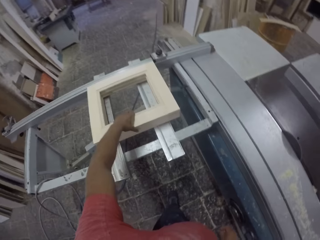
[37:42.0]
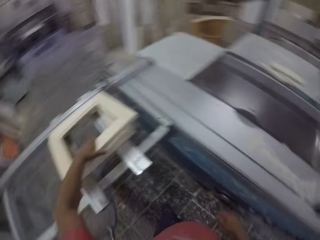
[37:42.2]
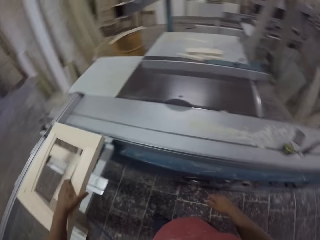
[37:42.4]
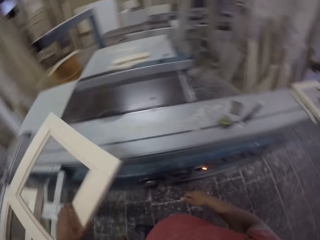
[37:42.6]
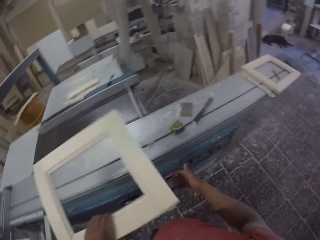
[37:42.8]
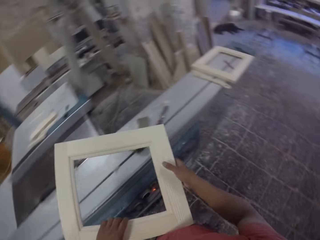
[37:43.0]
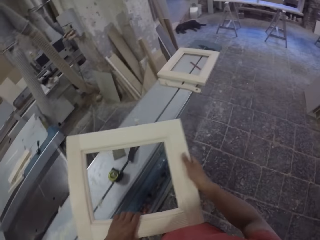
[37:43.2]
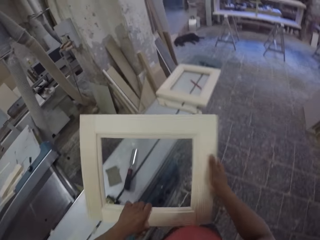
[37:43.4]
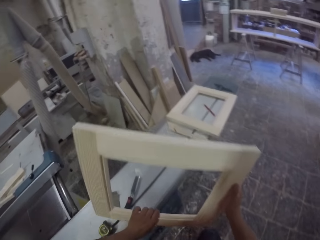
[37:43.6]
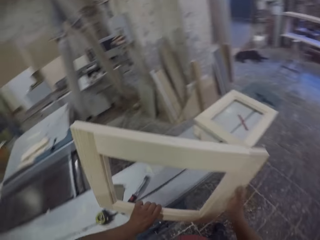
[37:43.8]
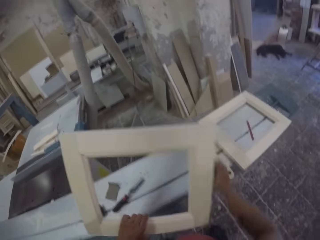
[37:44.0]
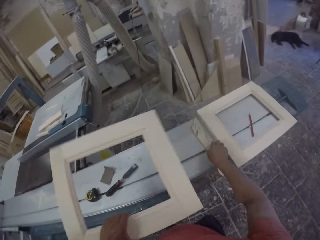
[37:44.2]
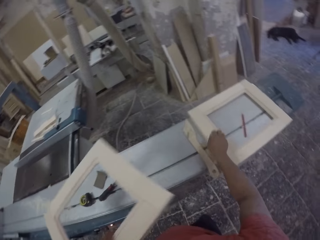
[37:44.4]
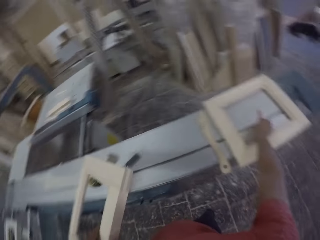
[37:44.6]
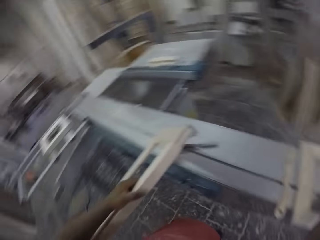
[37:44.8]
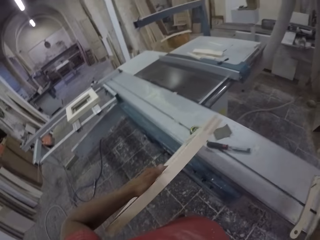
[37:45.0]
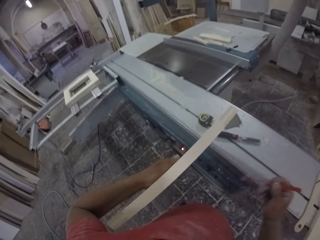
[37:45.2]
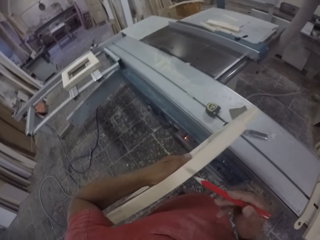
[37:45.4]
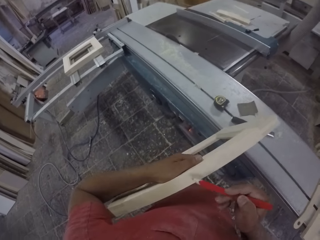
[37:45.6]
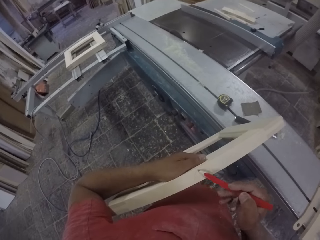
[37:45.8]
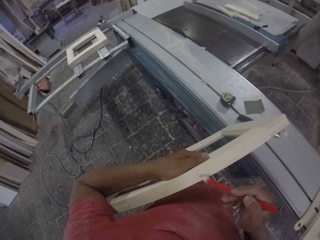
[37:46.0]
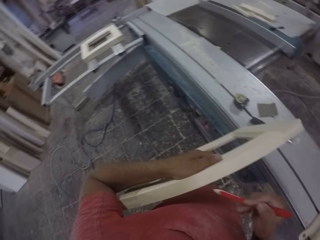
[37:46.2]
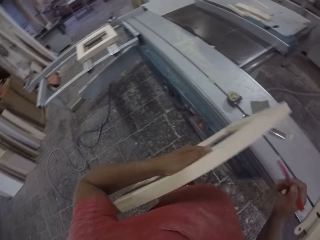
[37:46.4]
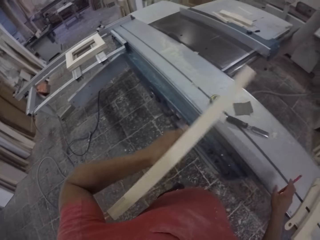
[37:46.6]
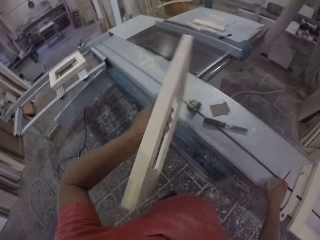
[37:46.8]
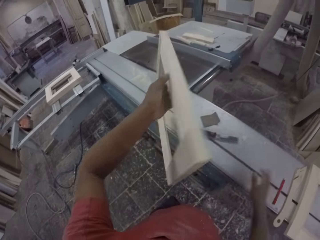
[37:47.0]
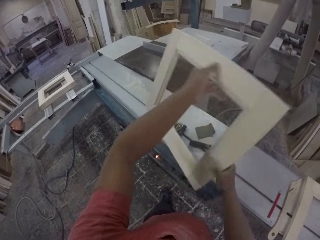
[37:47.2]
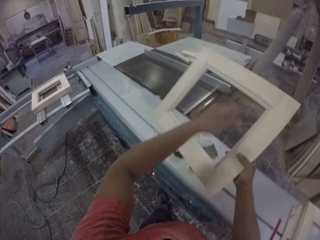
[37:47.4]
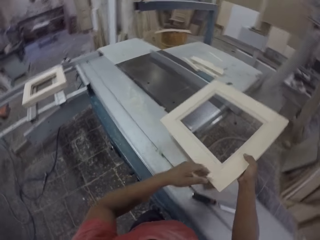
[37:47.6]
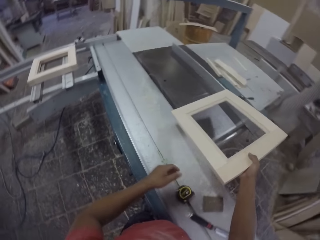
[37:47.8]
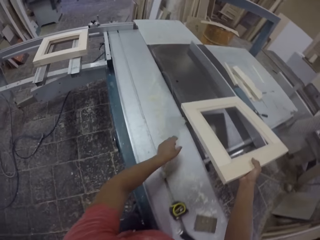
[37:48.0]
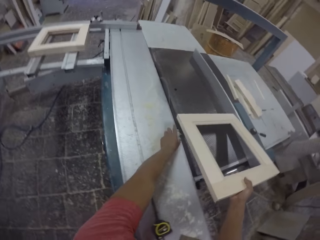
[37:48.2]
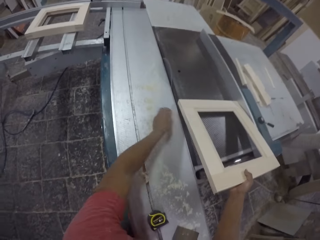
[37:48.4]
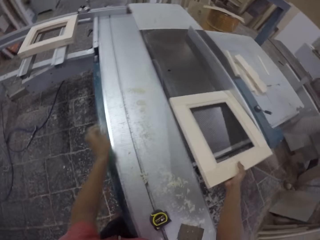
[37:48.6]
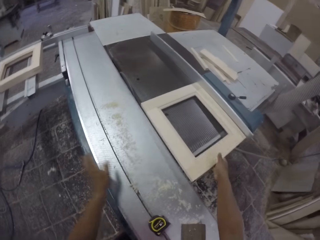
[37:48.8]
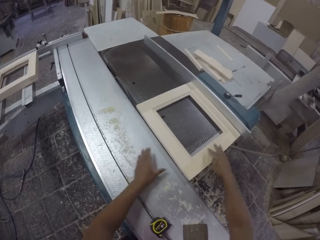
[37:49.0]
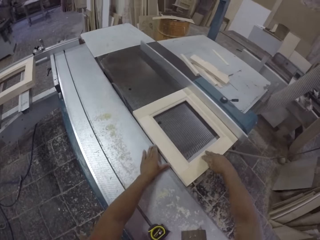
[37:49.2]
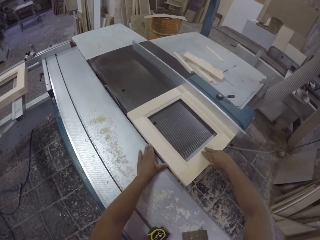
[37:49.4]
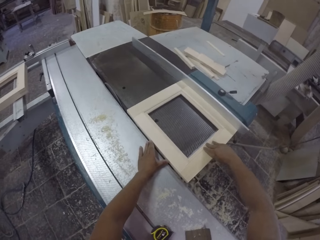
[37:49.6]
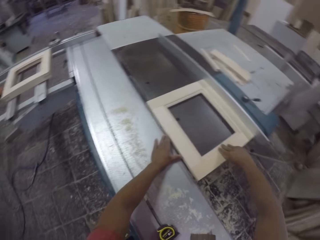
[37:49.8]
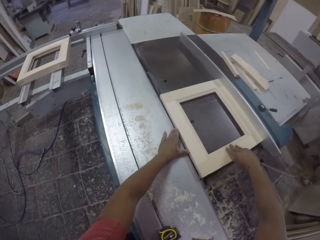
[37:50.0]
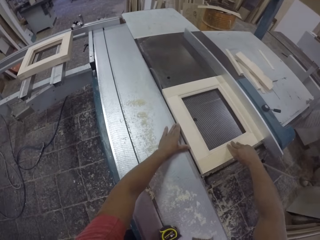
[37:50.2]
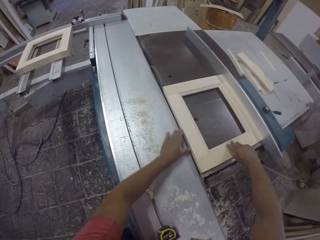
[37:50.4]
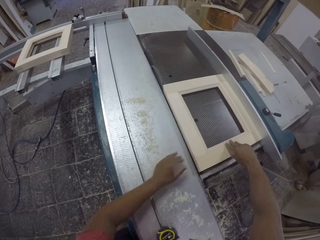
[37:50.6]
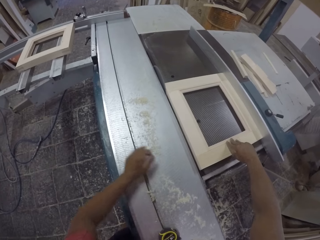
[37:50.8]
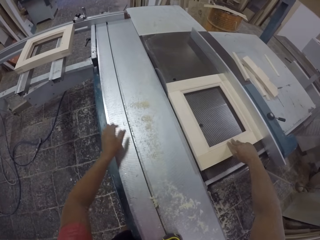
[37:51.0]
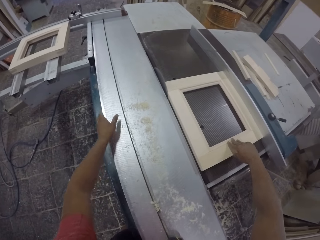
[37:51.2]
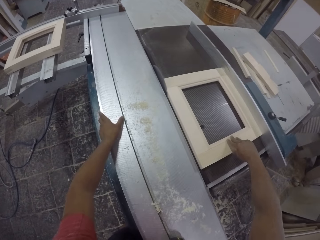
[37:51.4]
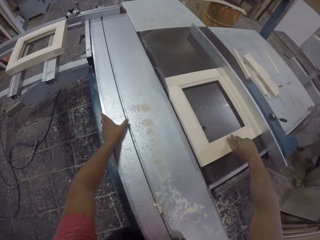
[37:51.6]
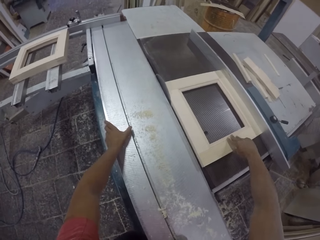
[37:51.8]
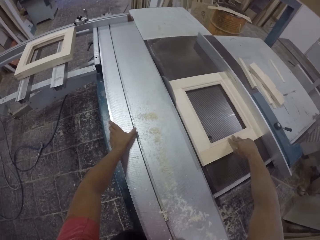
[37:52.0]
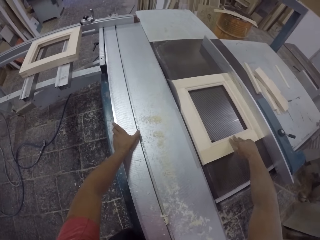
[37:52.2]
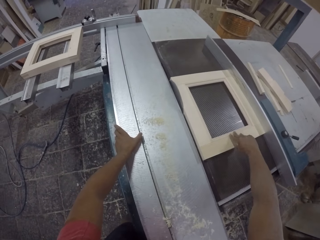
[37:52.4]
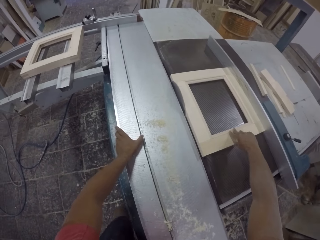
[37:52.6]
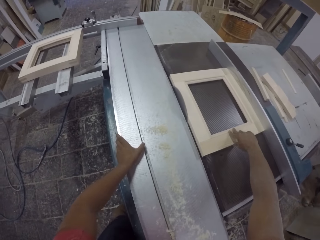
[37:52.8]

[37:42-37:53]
The camera wearer grabs a piece of wood. They carry the piece of wood. They grab a pencil. They hold the piece of wood. They mark the piece of wood with the pencil. They put the pencil down. They hold the piece of wood. They run the piece of wood on a cutting machine.

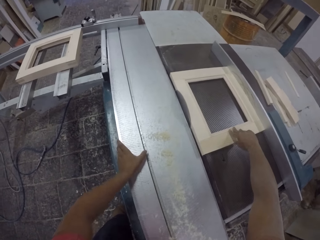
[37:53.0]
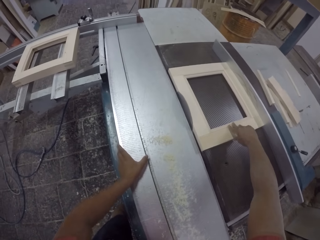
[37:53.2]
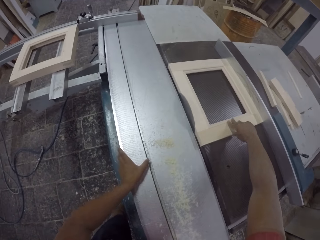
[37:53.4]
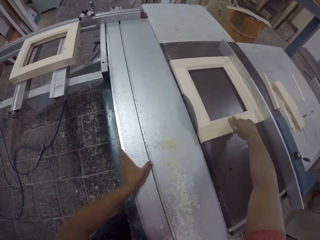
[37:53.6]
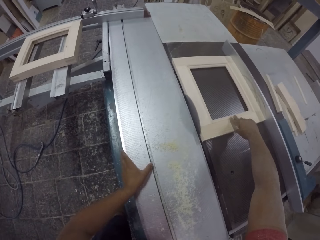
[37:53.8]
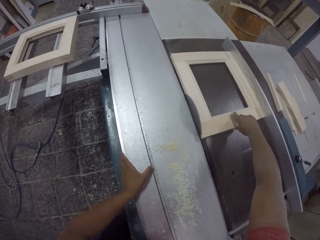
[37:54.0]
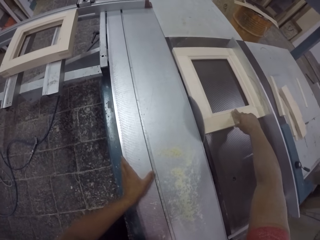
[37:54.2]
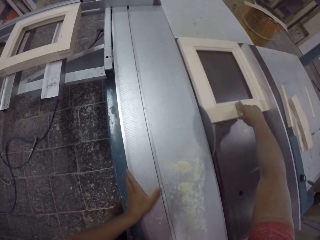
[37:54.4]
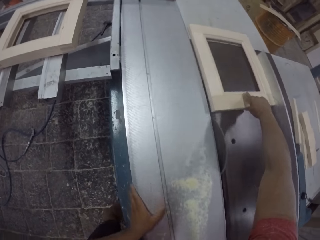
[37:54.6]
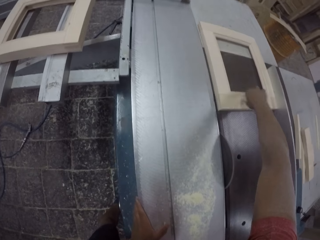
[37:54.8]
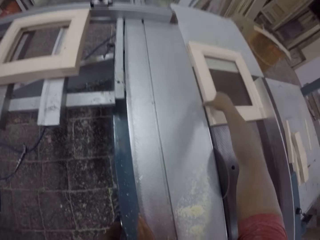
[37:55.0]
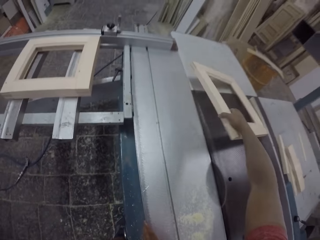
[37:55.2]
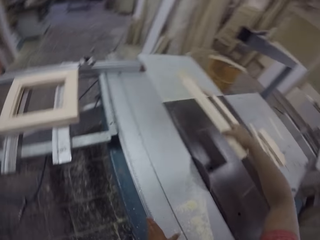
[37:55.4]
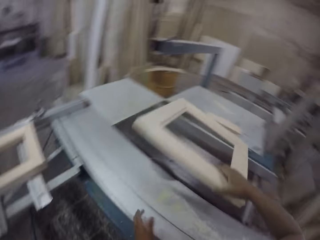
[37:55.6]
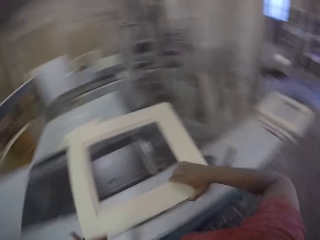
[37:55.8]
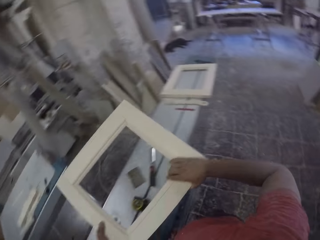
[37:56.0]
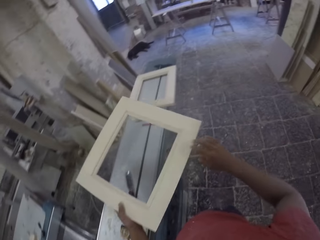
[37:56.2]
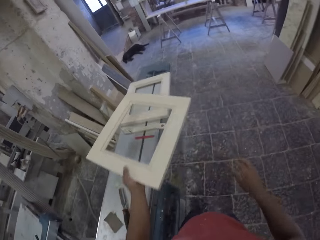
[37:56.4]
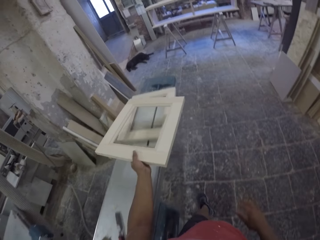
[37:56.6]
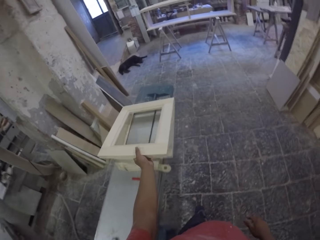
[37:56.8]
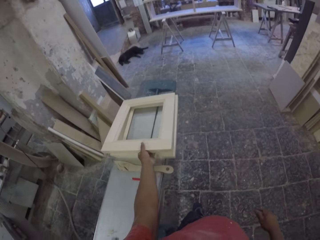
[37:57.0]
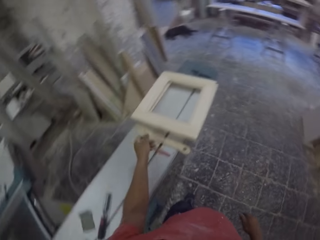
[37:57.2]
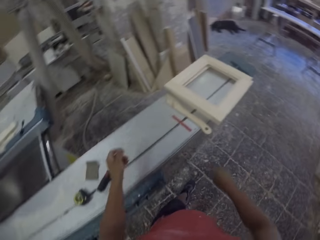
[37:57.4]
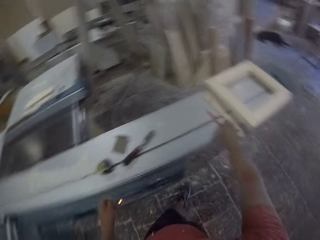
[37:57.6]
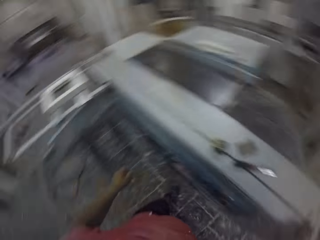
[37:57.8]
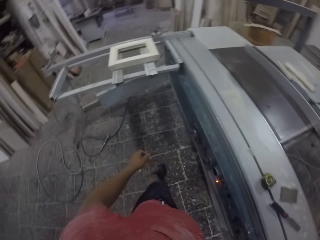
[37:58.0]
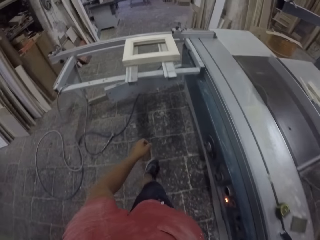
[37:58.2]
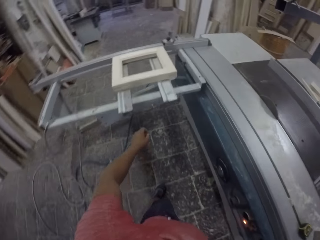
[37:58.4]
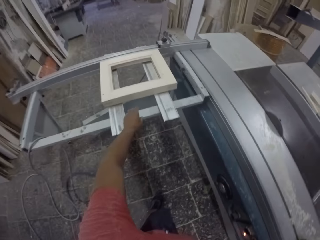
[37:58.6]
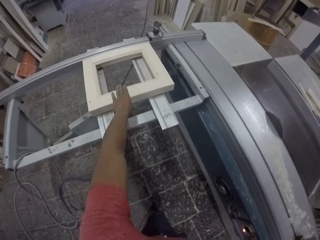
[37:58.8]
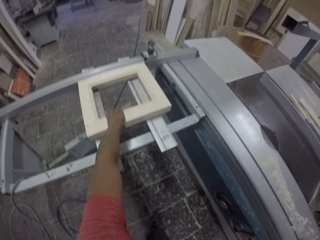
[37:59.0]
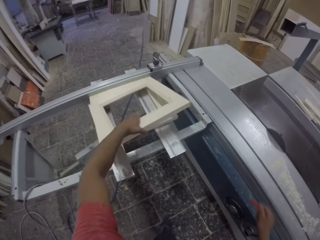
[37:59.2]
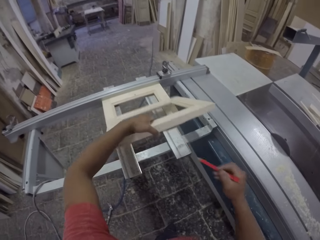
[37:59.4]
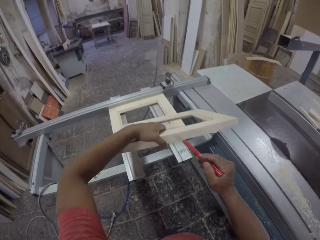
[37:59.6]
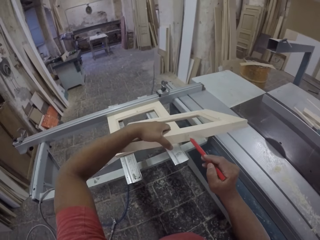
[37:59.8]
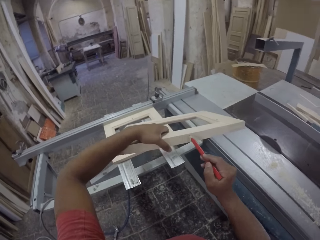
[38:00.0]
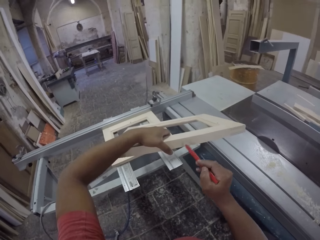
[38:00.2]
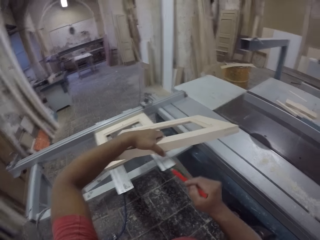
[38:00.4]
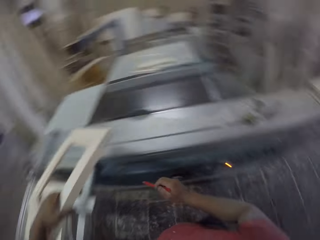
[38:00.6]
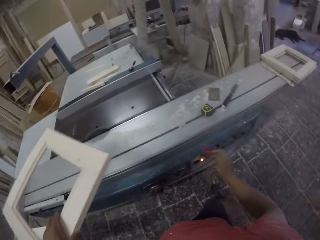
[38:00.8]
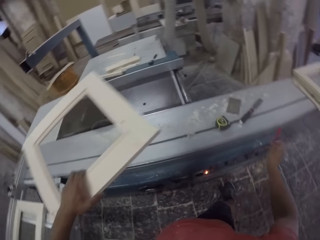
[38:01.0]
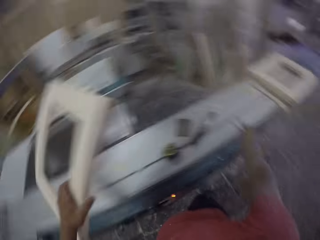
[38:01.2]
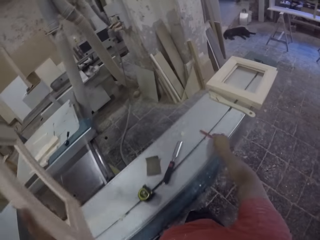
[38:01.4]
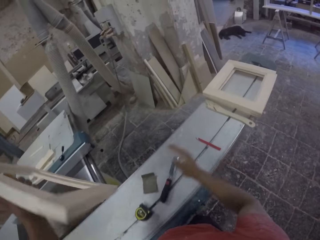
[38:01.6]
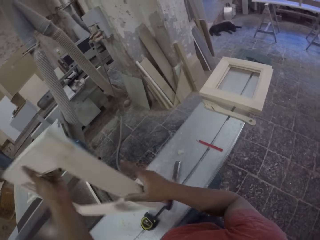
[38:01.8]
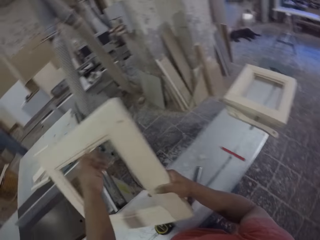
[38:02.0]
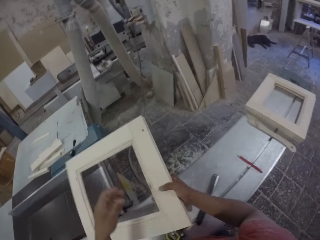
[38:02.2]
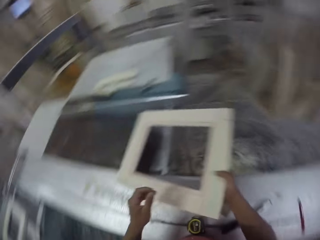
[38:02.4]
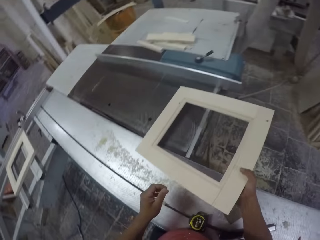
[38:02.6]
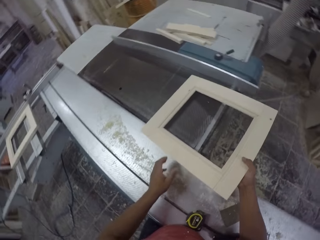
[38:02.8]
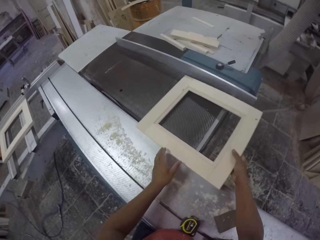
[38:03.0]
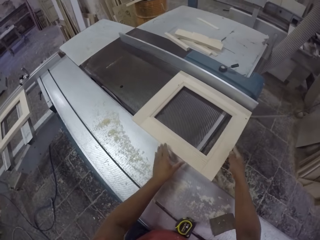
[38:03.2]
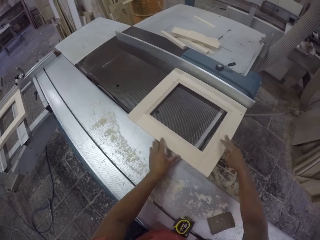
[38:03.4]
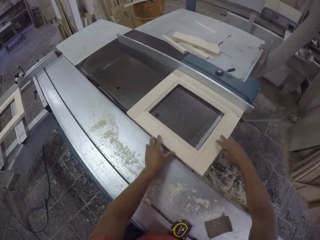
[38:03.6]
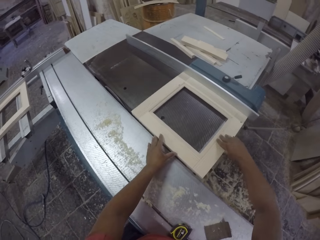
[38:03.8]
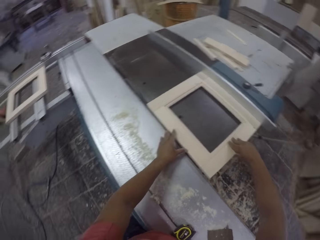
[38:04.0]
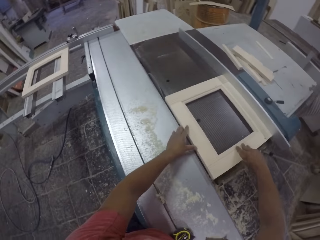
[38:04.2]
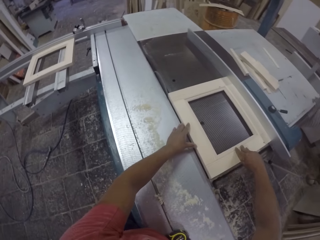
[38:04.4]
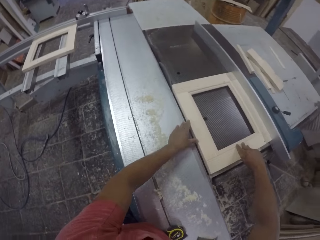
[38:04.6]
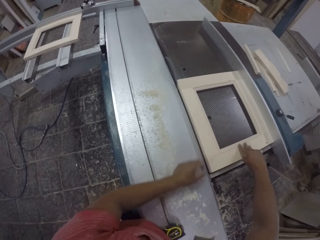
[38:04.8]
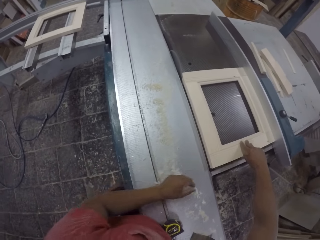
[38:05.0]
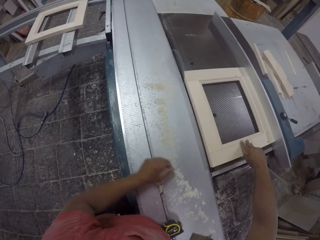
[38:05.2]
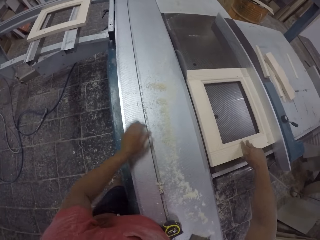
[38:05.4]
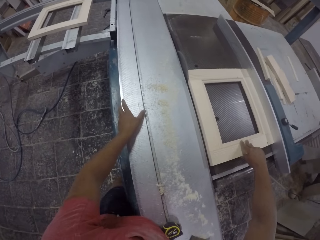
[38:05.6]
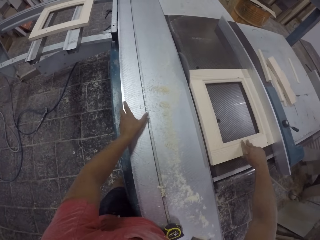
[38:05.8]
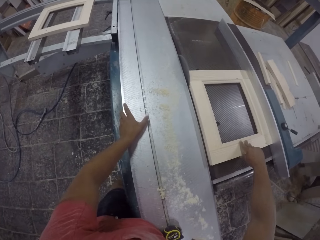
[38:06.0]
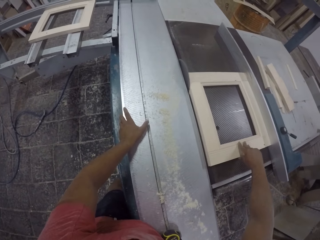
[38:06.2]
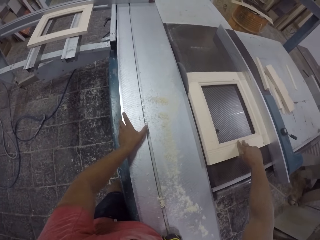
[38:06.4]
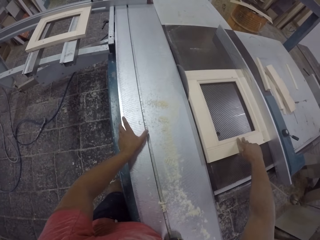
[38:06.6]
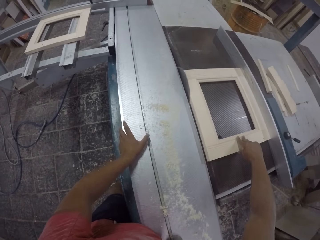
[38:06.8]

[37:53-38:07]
The camera wearer grabs a piece of wood. They carry the piece of wood. They put the piece of wood on top of other pieces of wood. They grab a pencil. They grab the piece of wood. They mark the piece of wood with the pencil. They hold the piece of wood. They put the pencil down. They run the piece of wood on a cutting machine.
